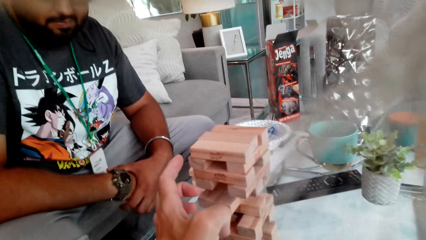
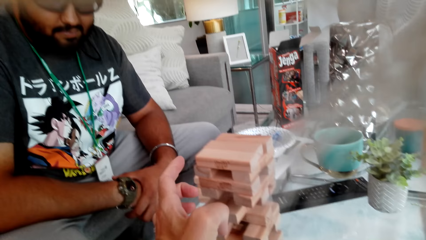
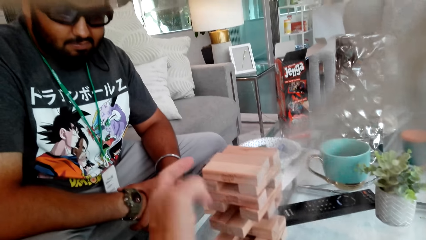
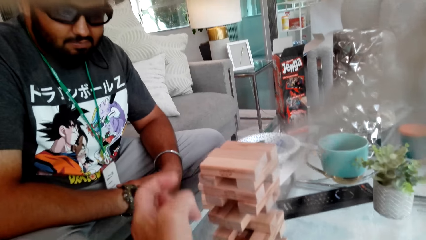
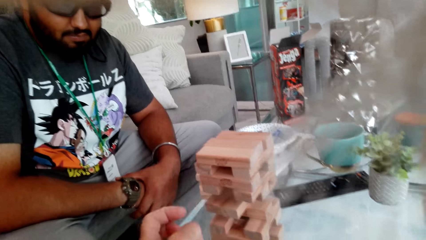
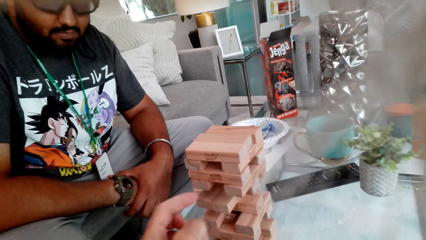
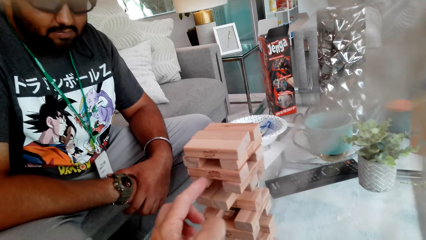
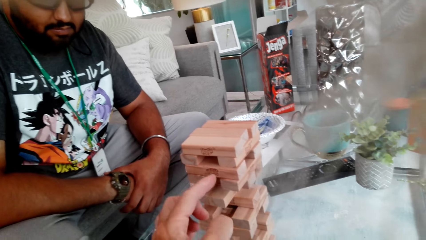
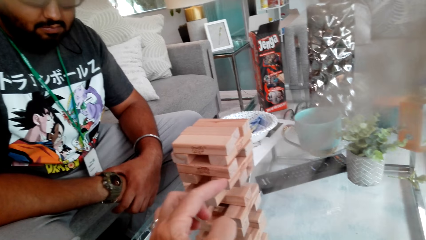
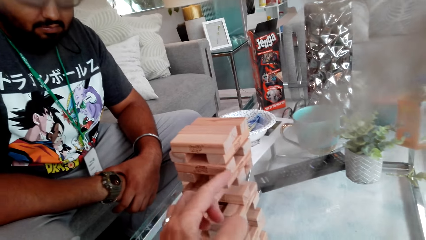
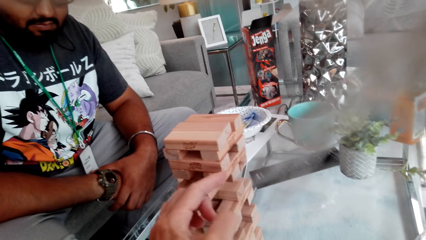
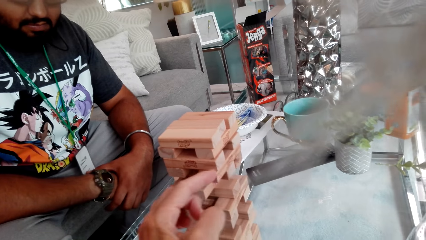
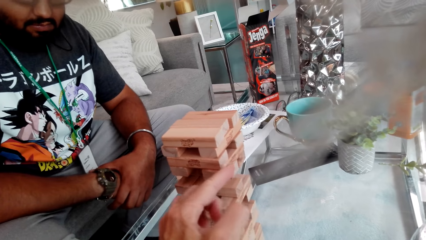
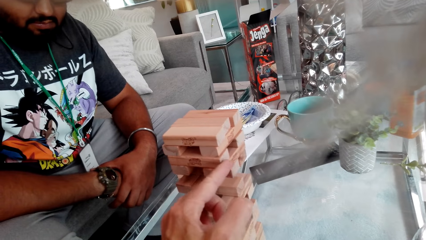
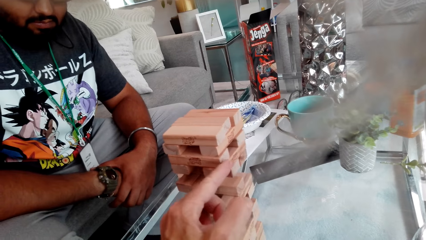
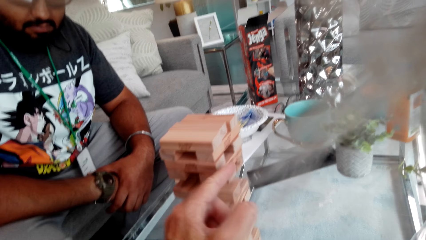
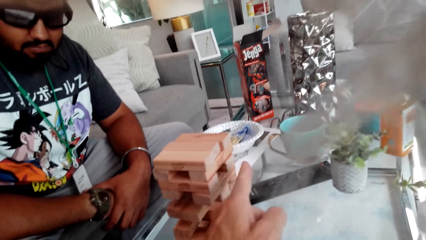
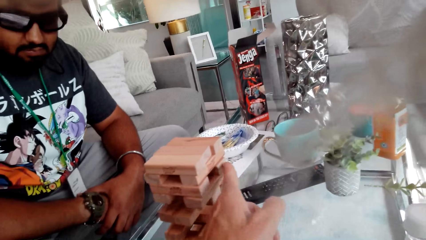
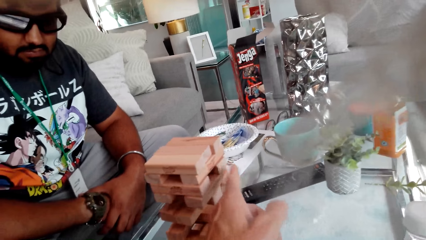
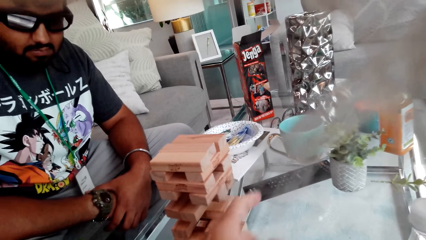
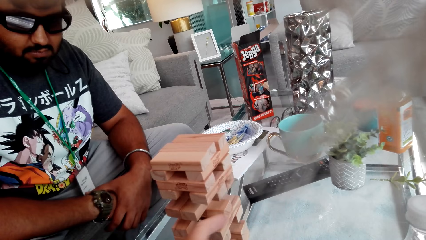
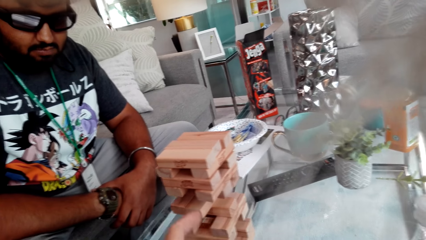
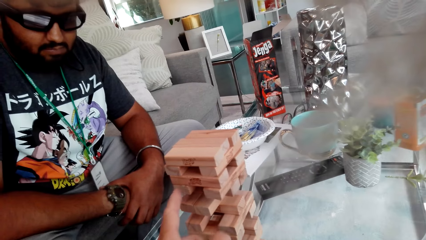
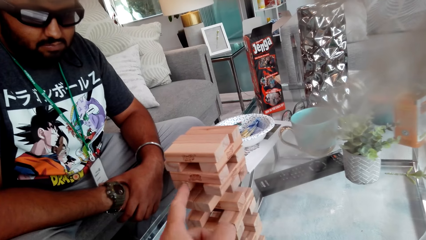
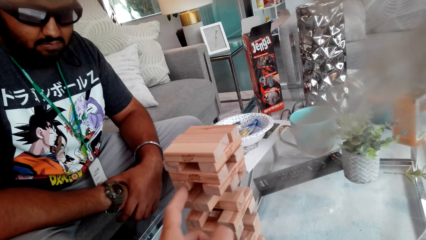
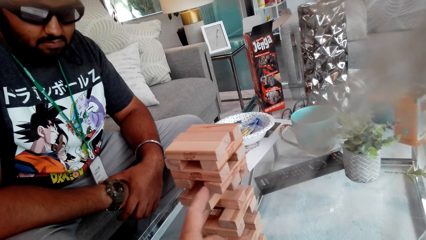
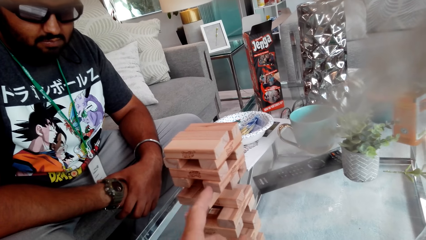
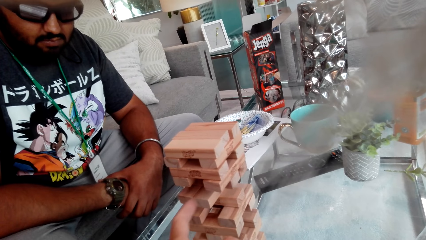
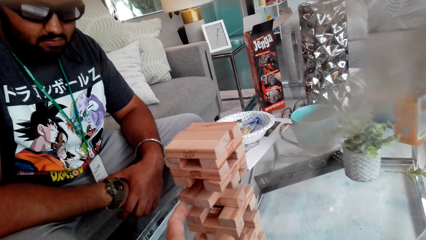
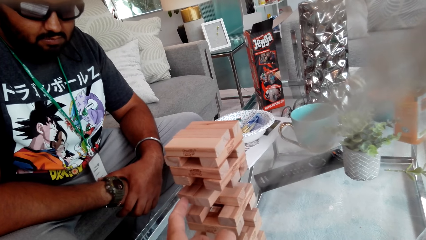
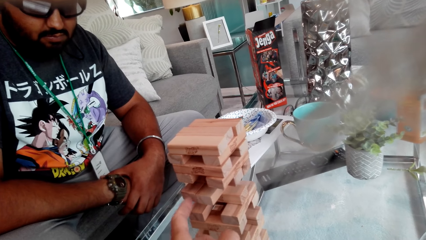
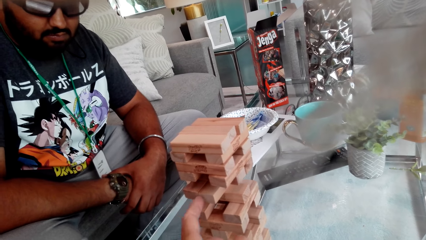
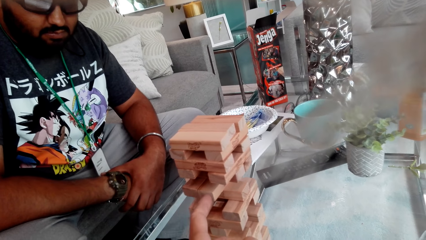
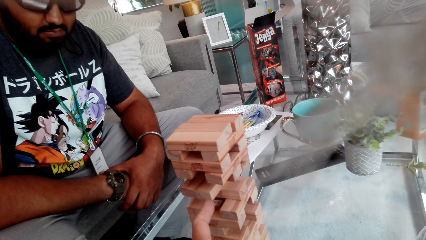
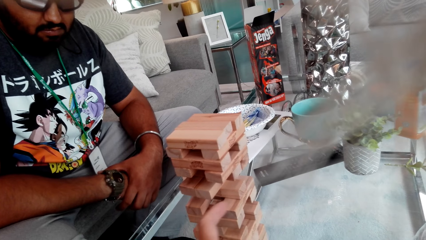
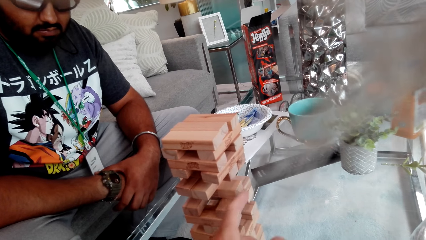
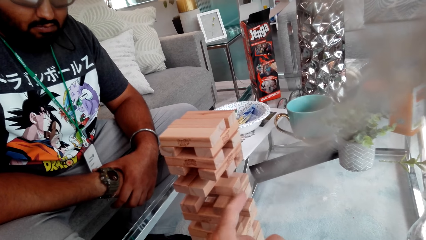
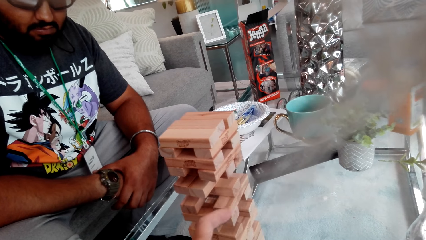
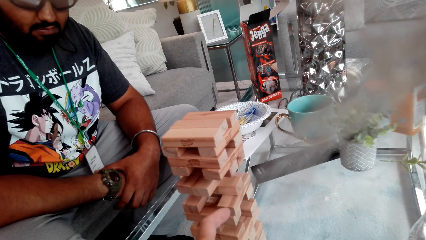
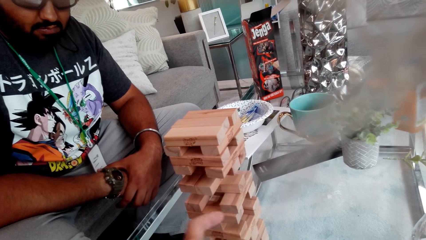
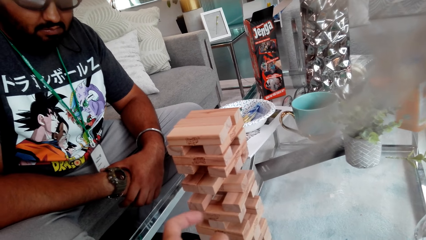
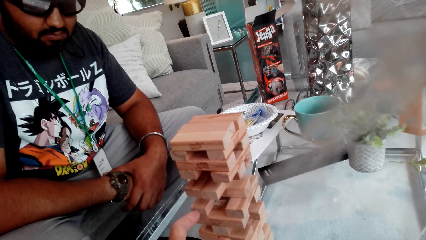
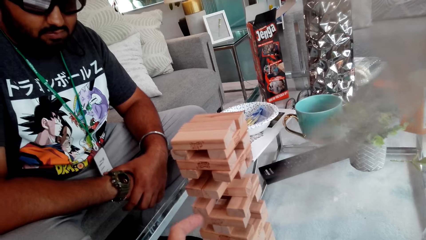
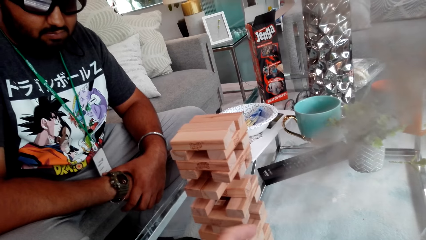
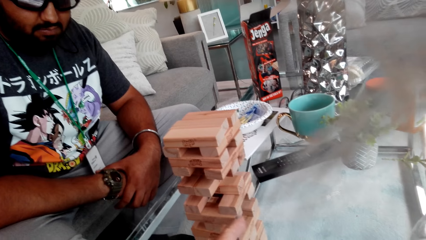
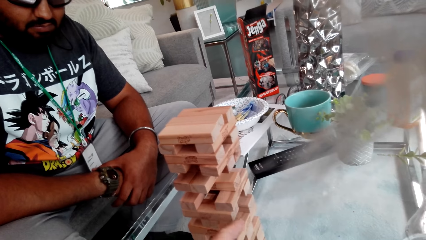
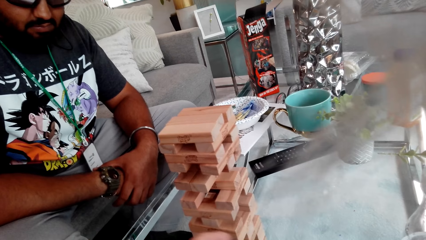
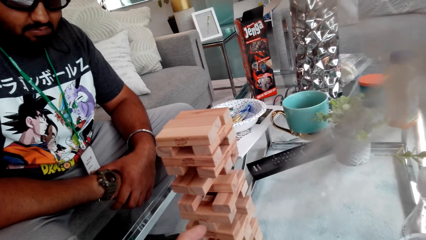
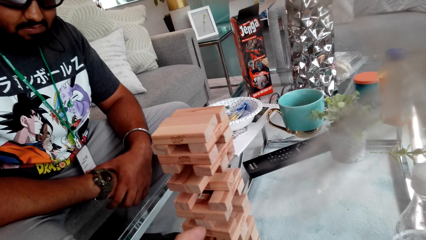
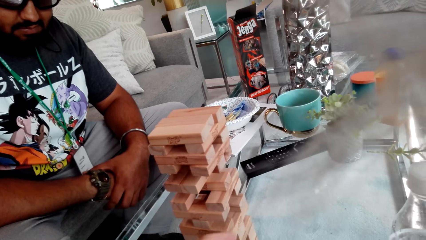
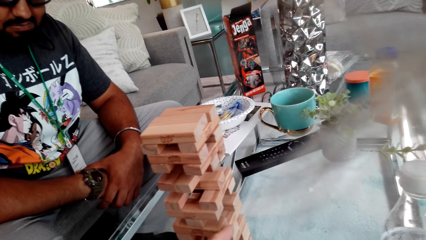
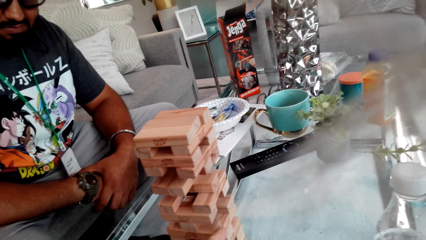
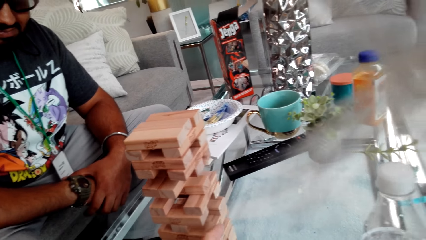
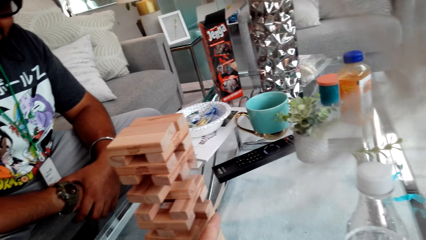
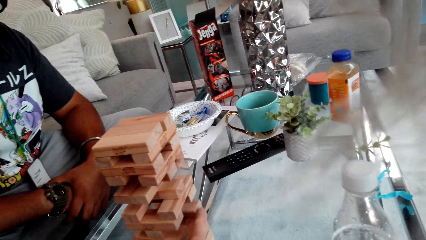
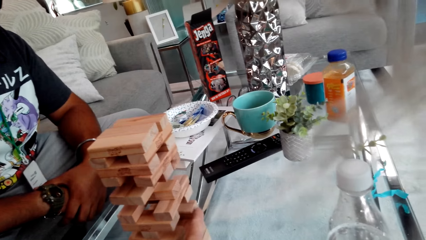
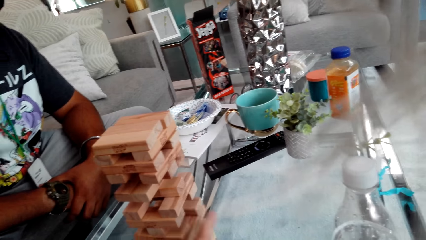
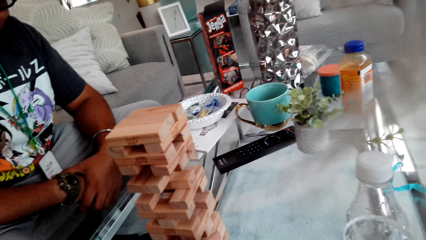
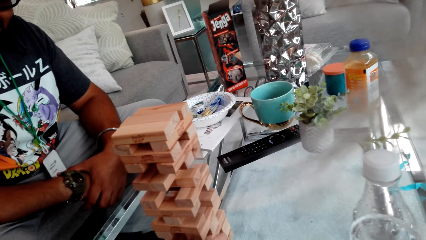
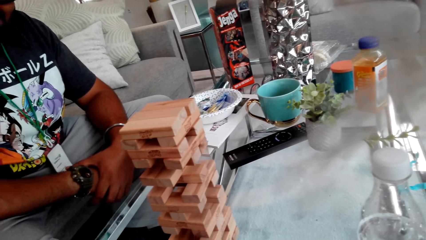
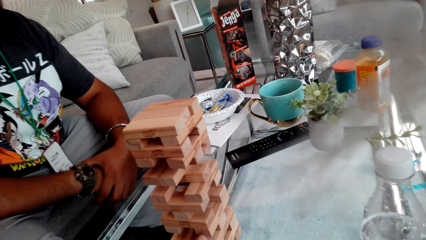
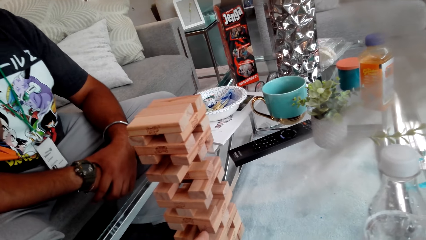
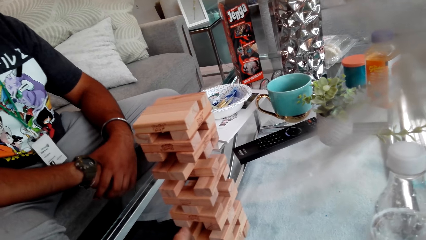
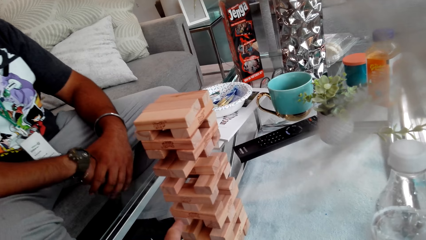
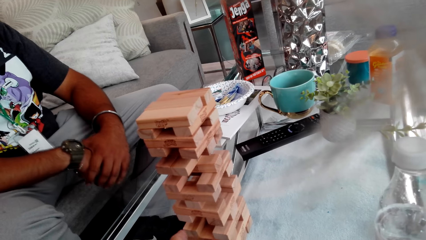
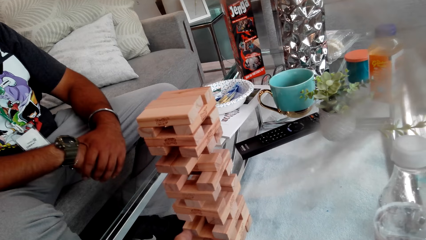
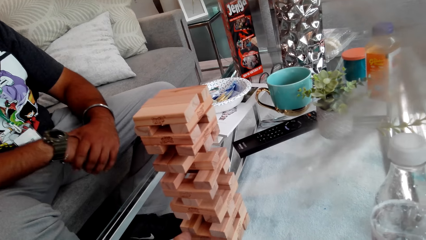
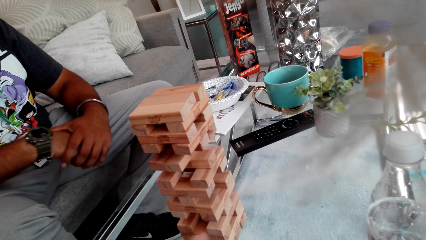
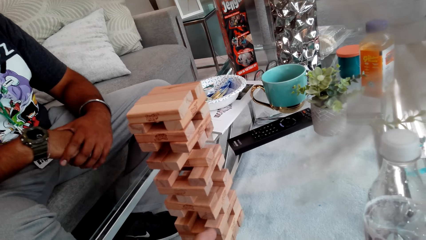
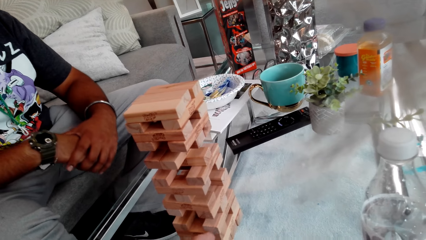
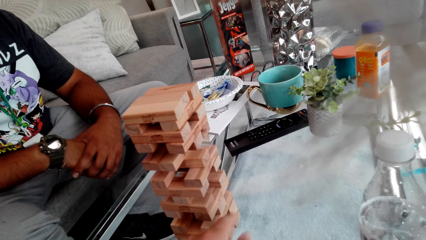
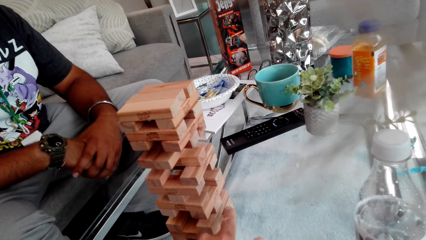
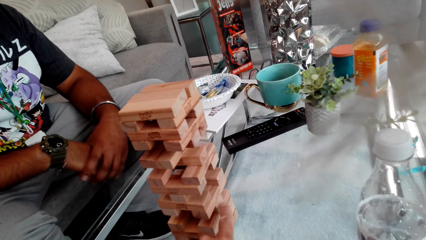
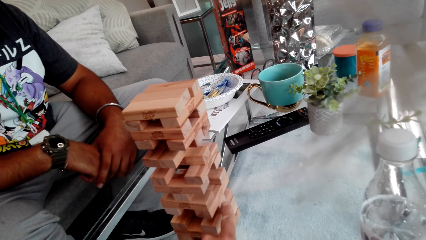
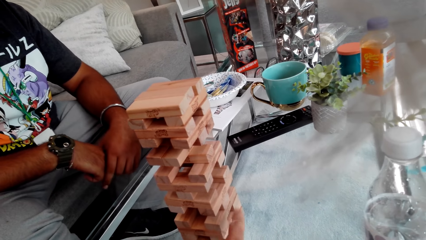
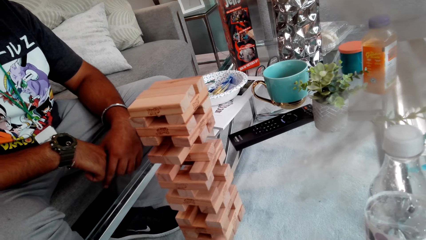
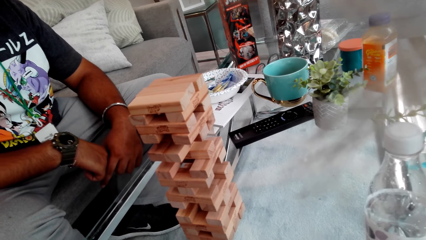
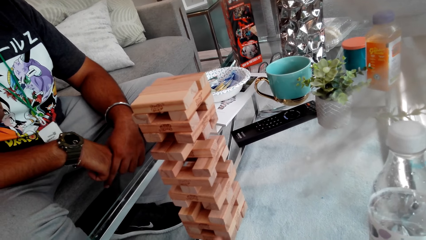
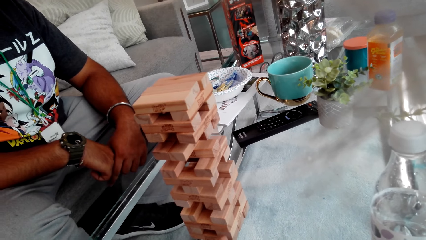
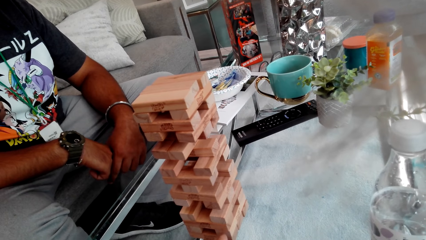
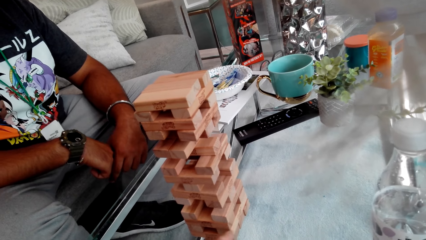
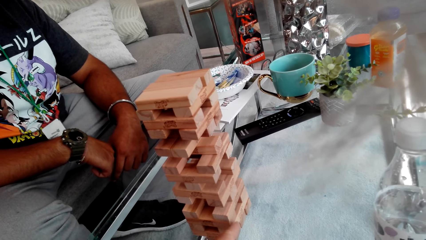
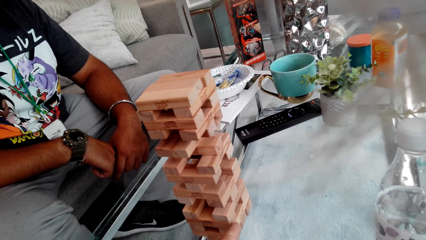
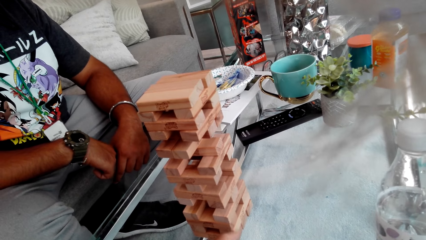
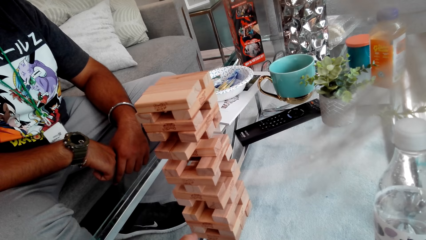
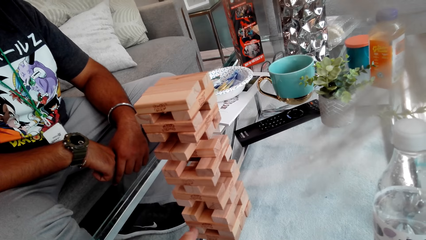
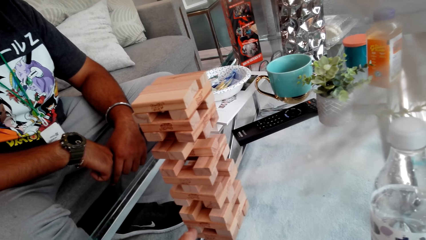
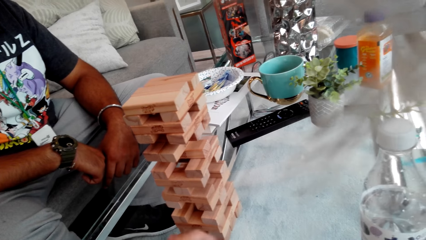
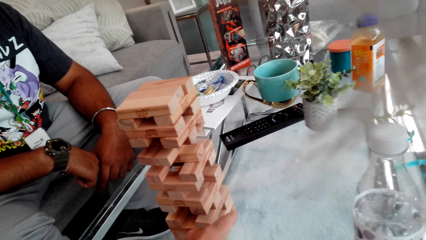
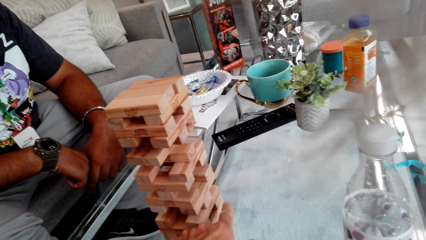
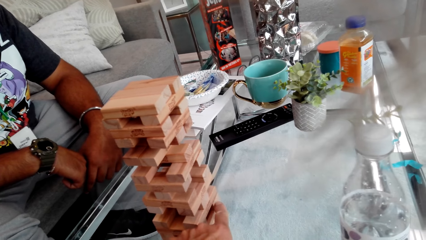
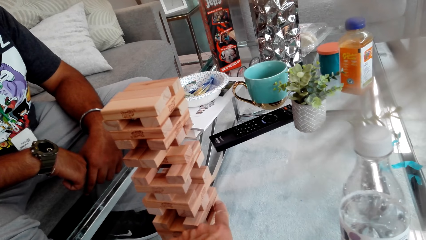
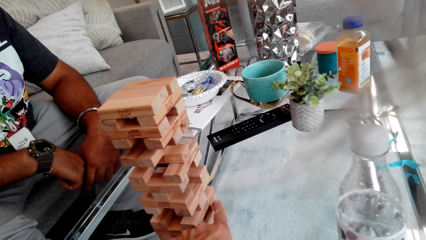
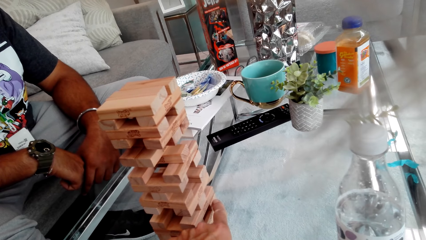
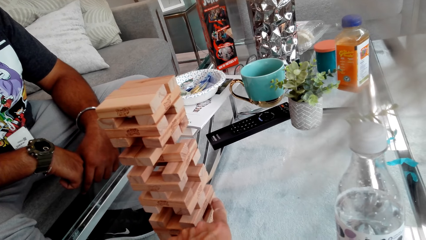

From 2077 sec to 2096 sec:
The camera wearer plays a jenga game. They push the wood. They play the jenga game. They play the jenga game again. A person sits well. The camera wearer plays the jenga game.
